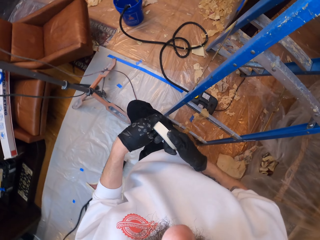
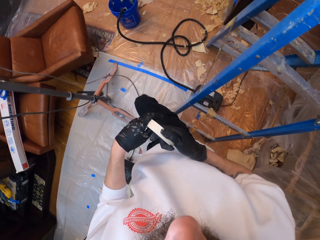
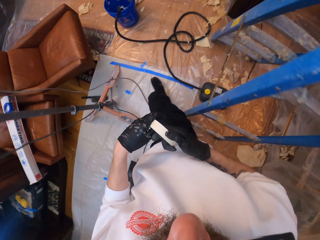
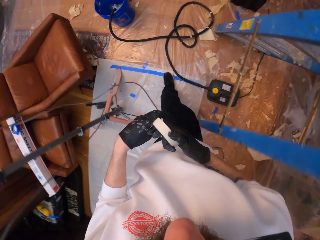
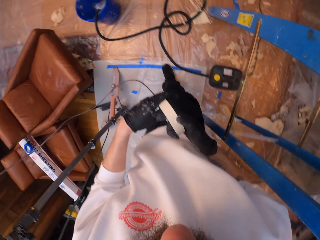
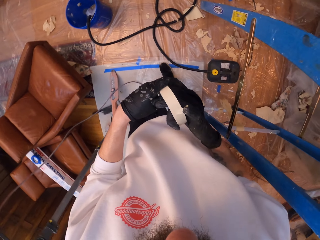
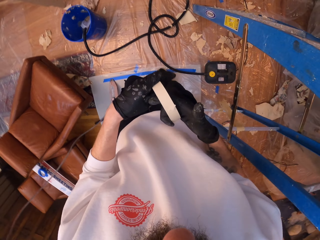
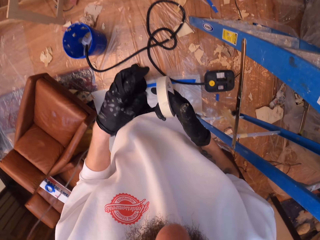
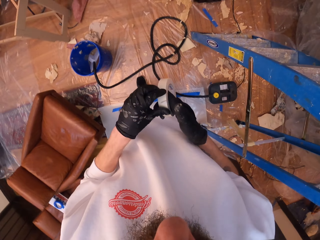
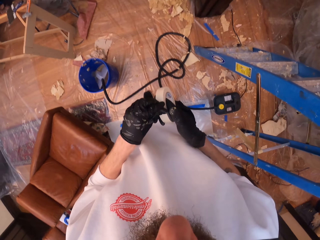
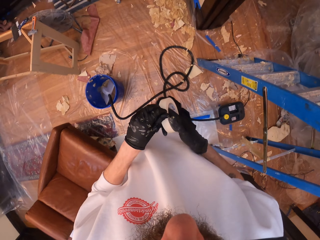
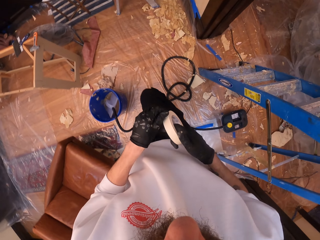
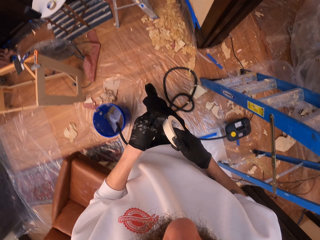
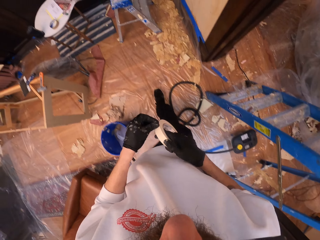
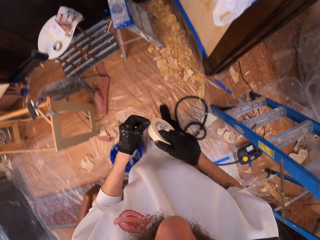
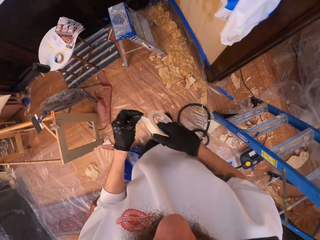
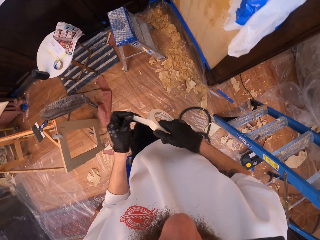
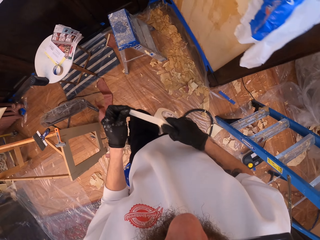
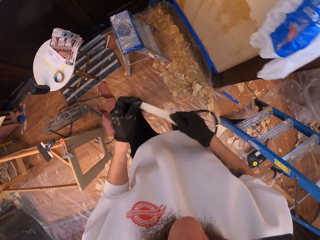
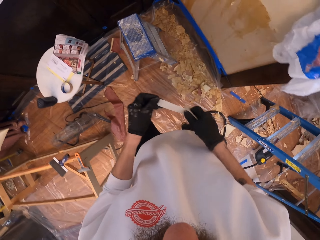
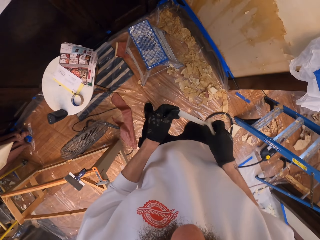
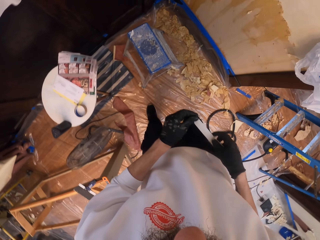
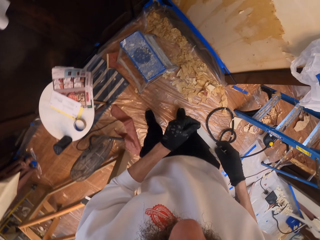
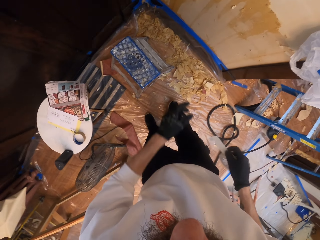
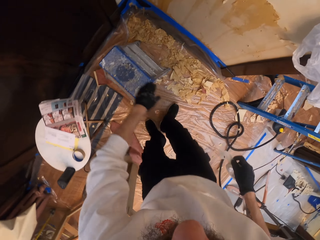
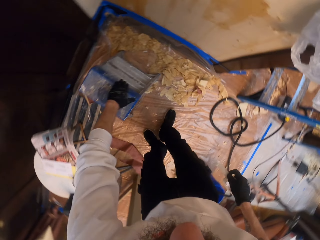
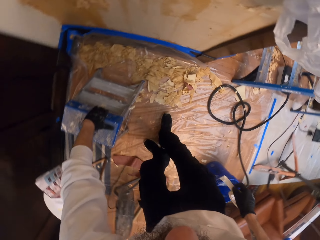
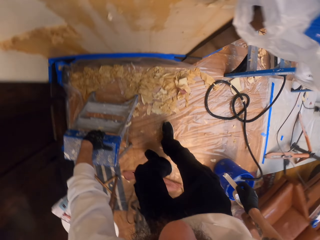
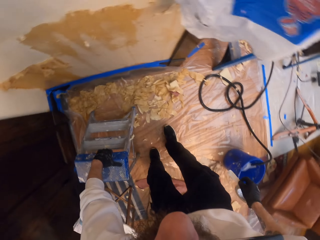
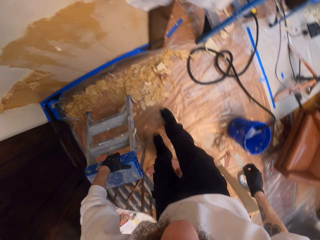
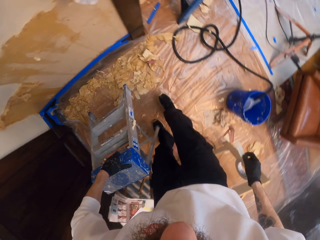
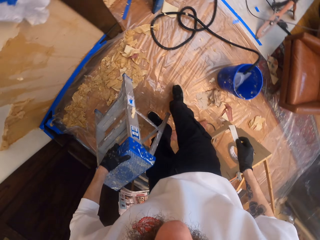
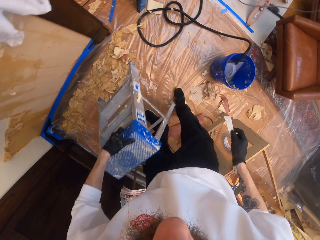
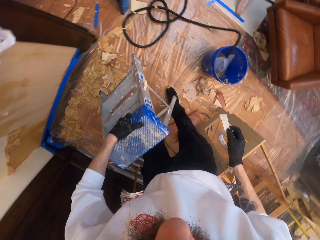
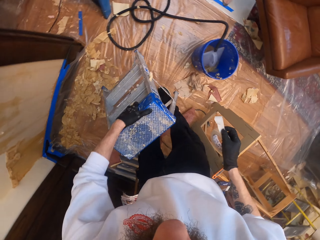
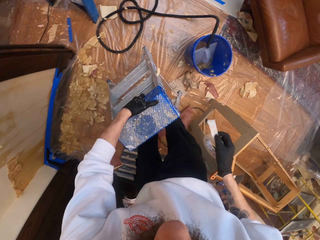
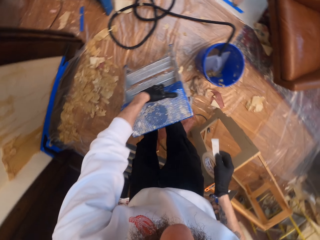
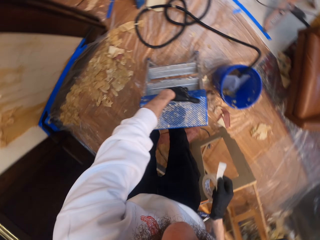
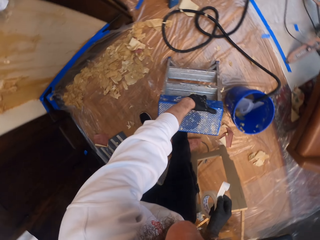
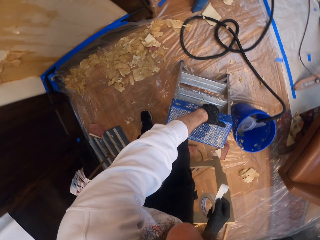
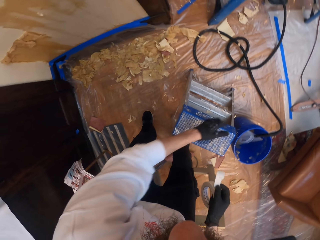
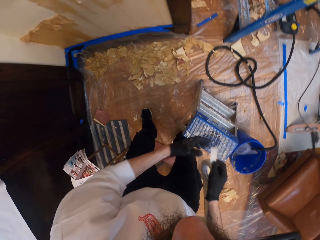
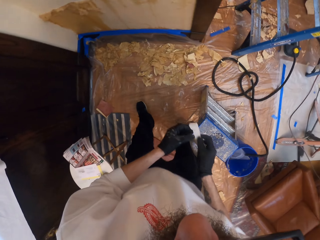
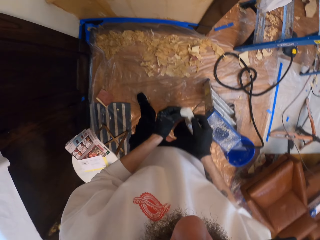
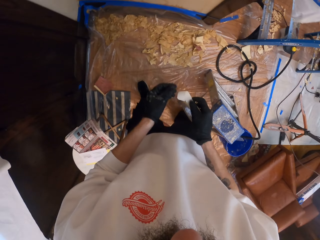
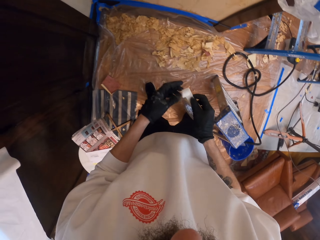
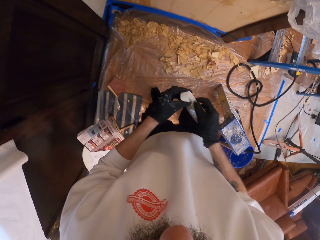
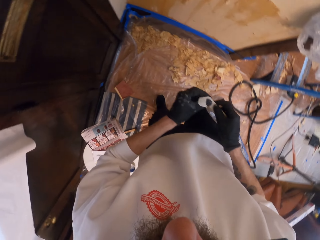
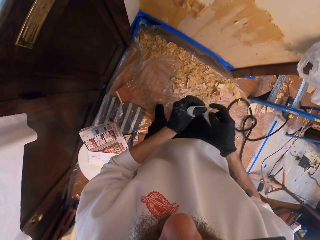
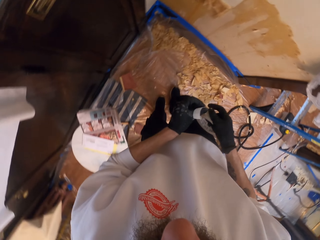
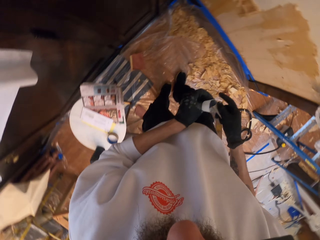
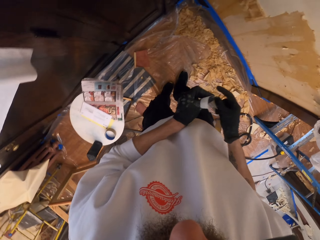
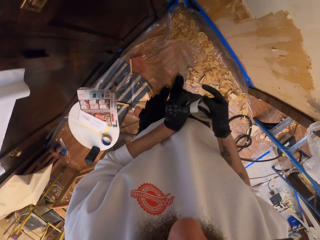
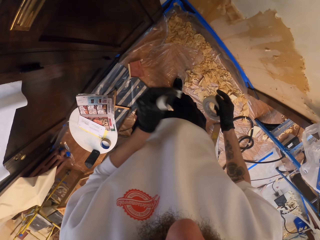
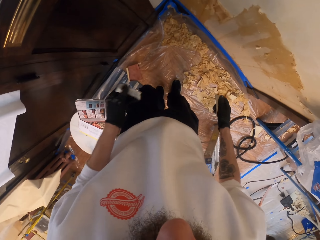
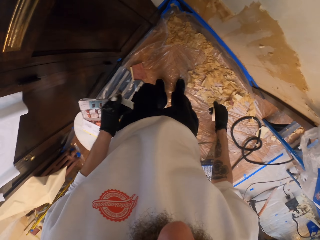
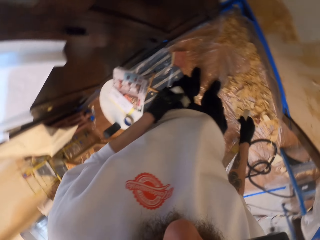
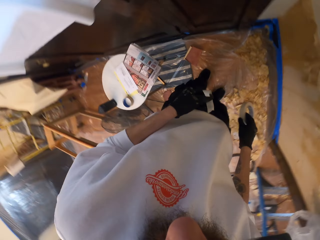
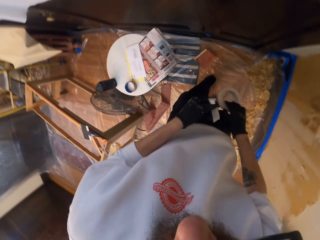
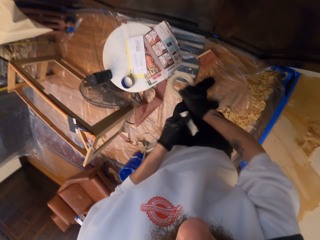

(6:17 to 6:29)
The camera wearer unrolls the seal tape. They drag the ladder on the floor. They cut the seal tape.

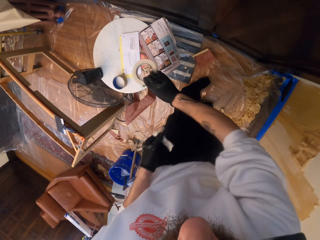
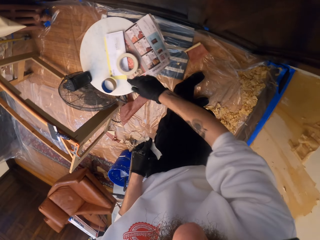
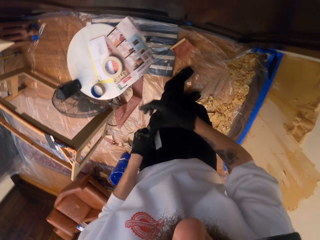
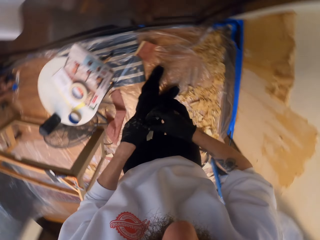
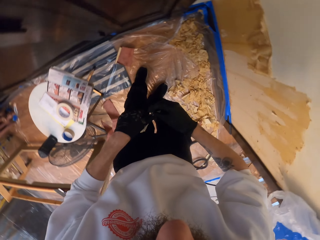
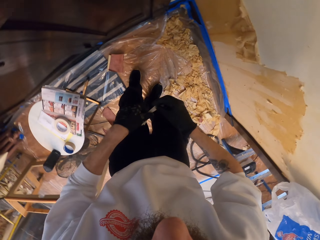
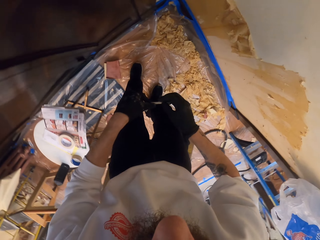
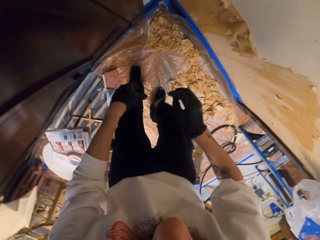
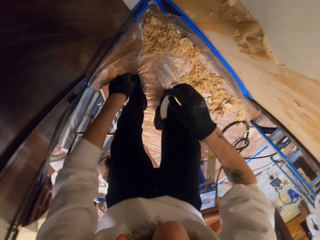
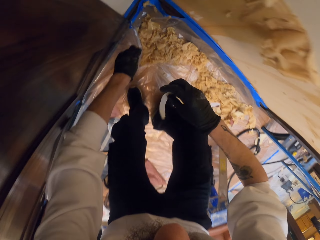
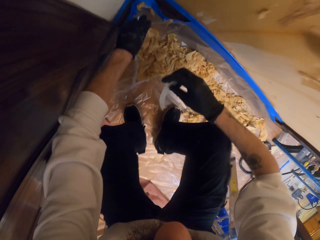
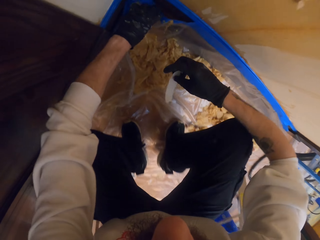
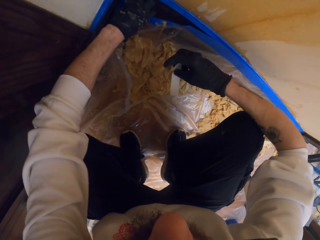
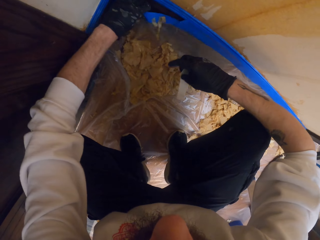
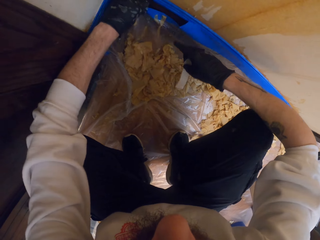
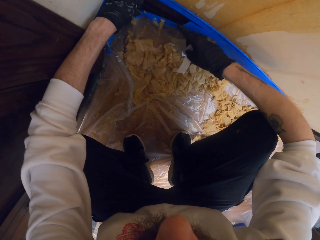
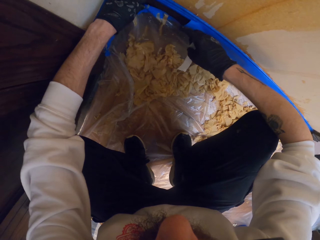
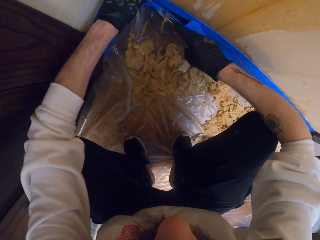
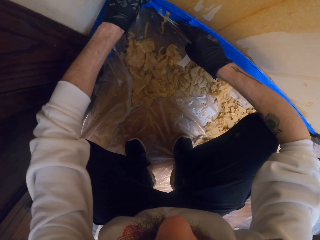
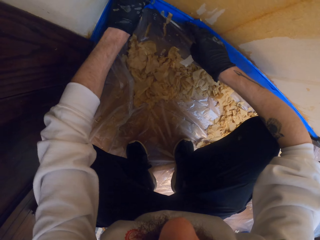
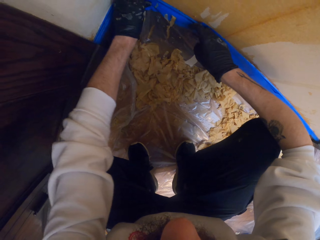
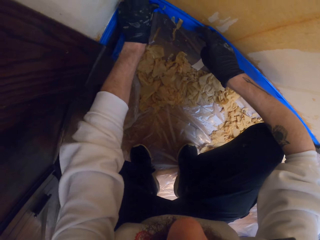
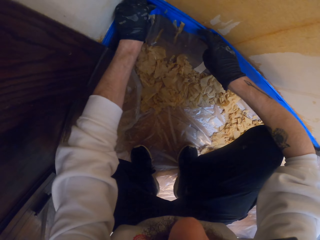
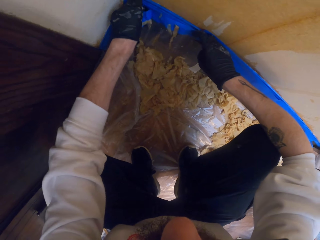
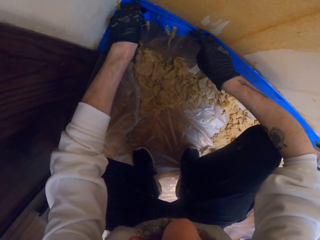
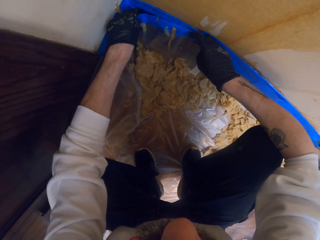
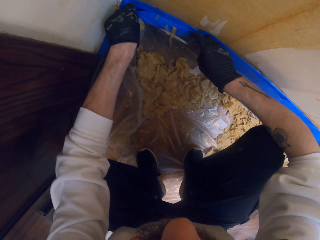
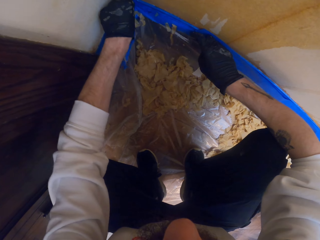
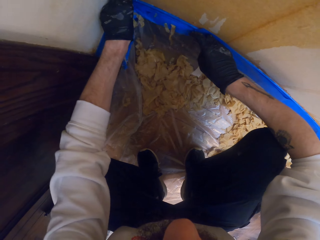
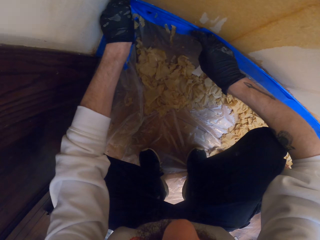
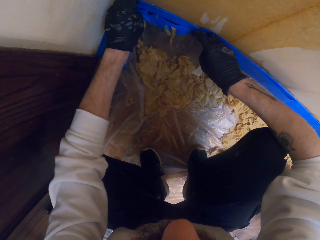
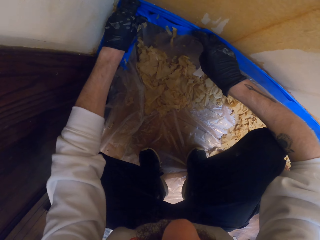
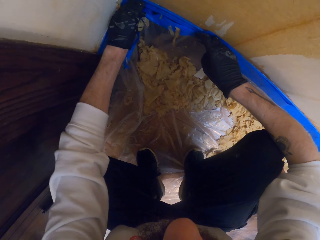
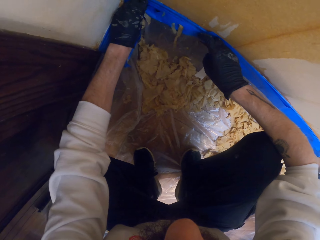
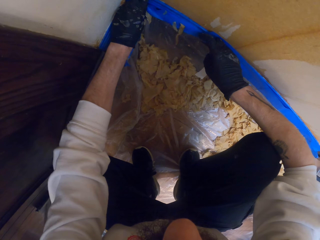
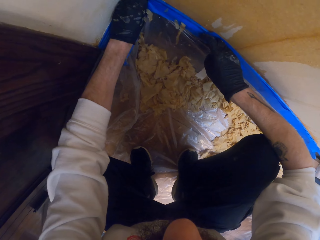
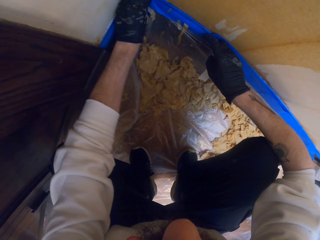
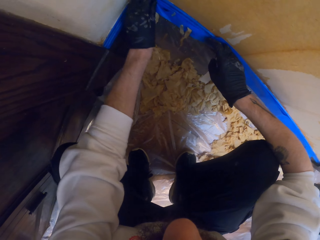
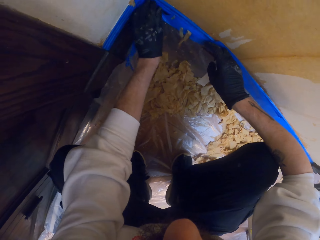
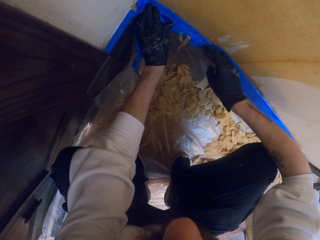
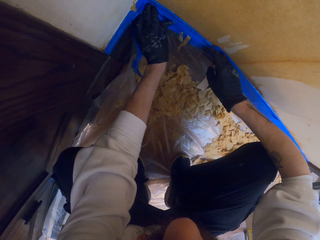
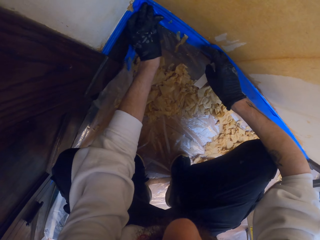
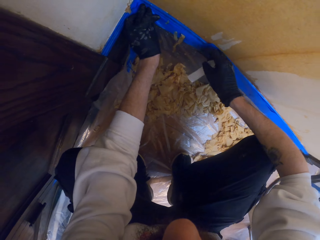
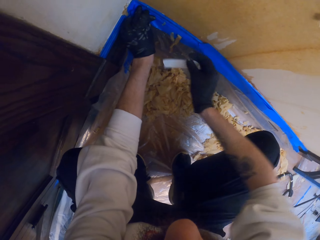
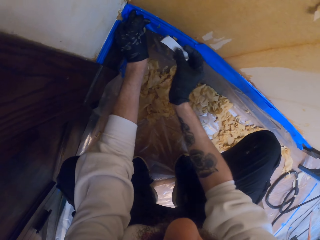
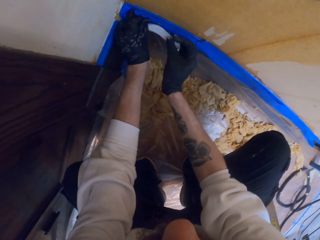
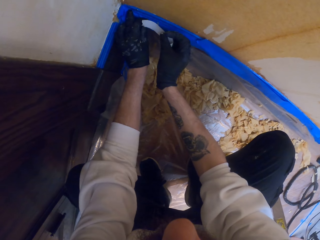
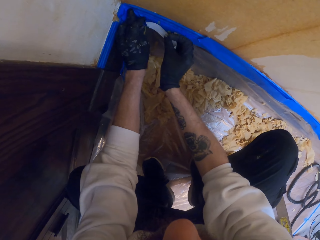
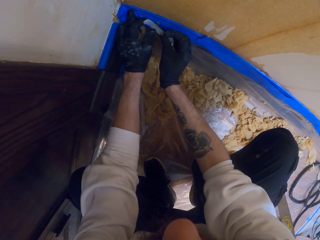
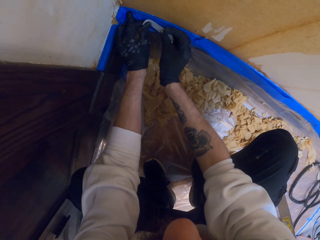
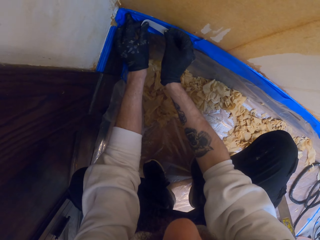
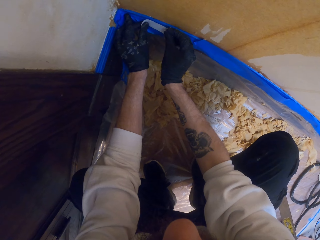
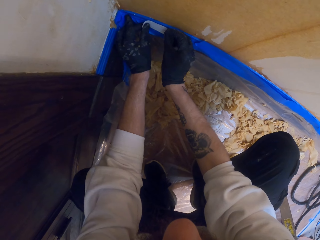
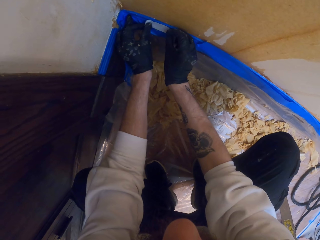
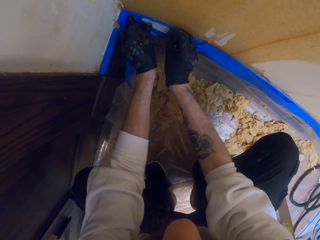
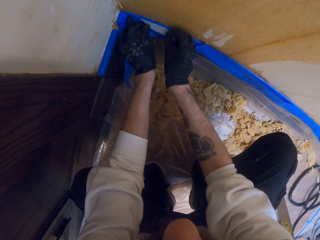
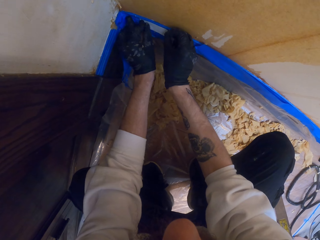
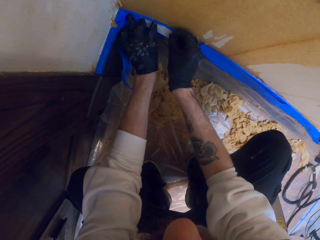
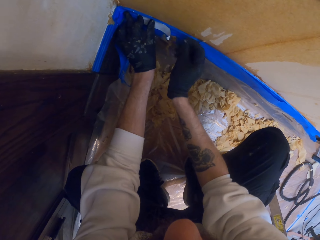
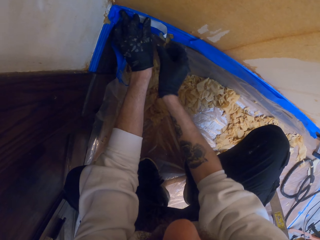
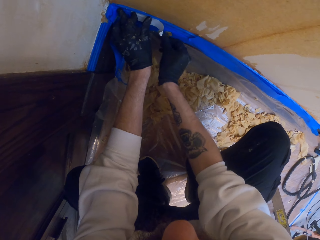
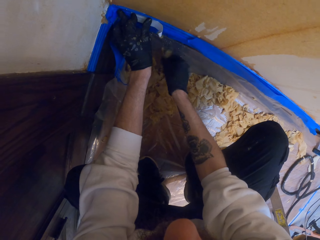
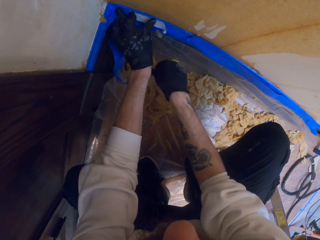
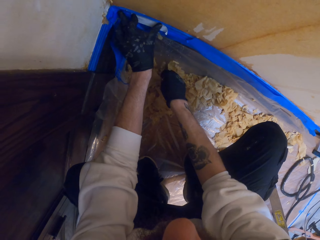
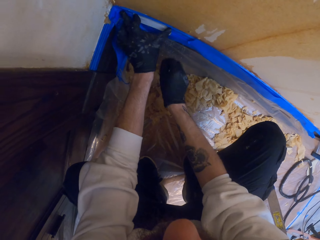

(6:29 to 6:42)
The camera wearer puts down the seal tape. They hold the polythene paper. They seal the polythene paper against the wall.
